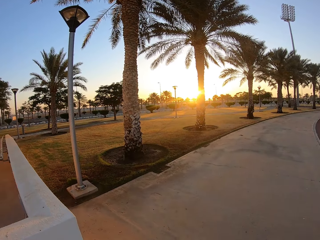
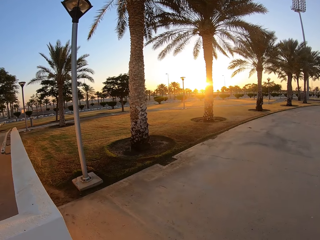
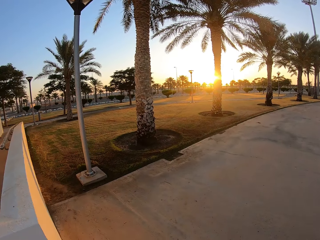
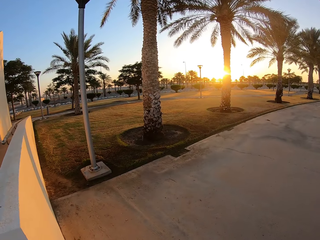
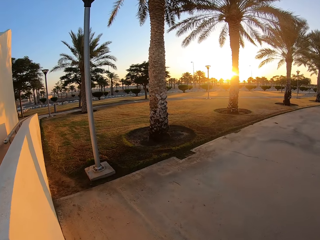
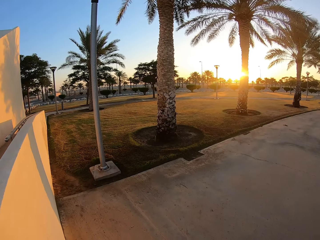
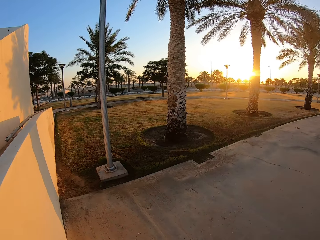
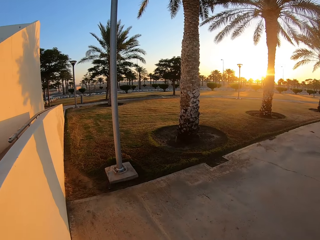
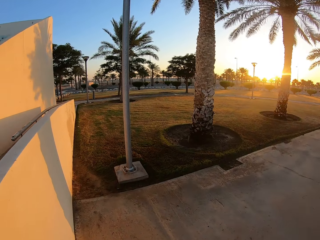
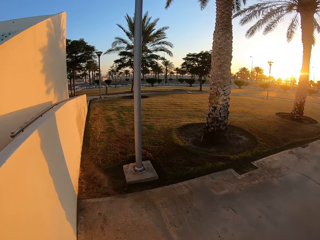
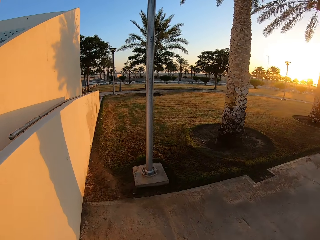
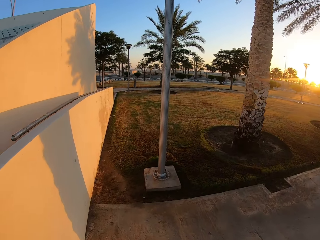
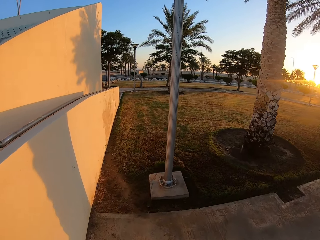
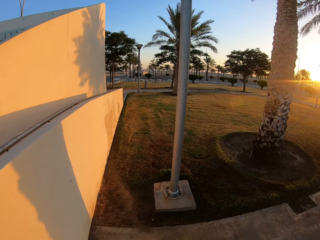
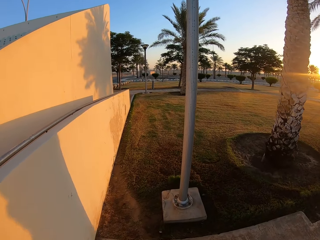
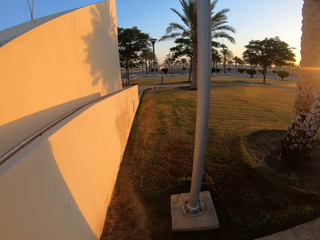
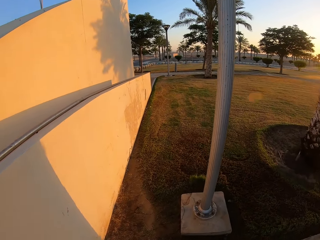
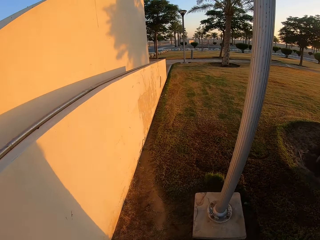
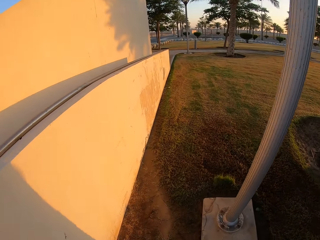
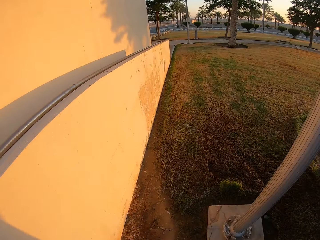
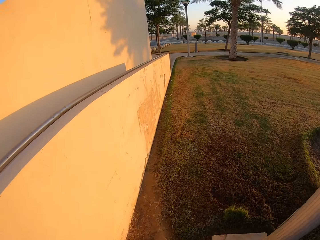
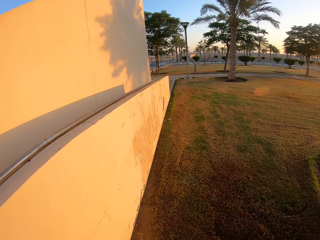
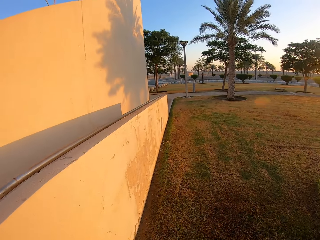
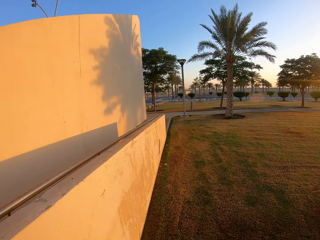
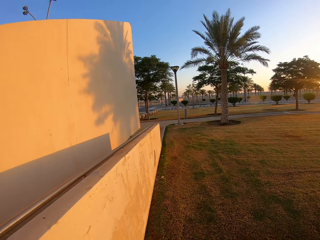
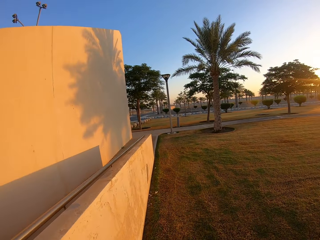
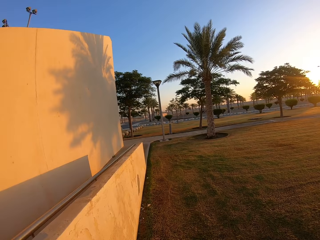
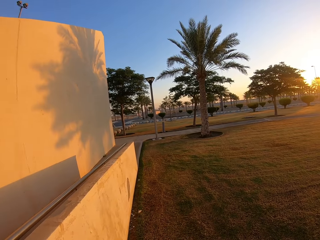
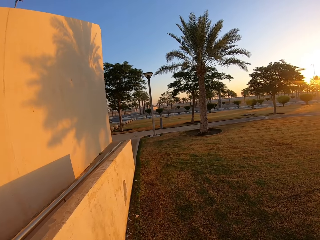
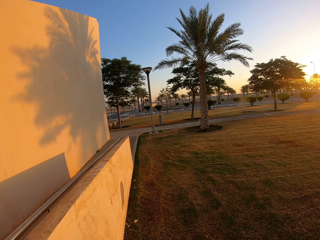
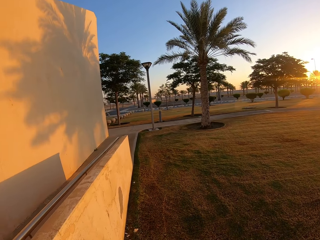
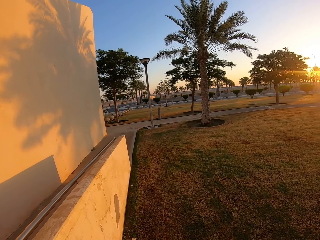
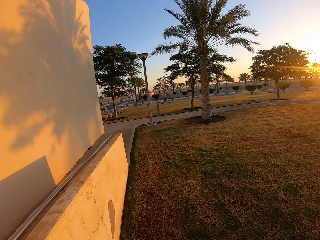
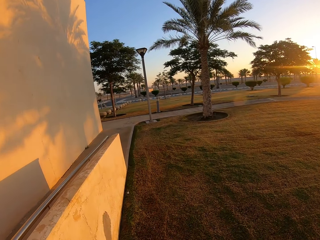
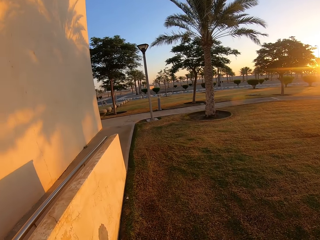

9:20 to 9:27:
The camera wearer walks around the stadium.

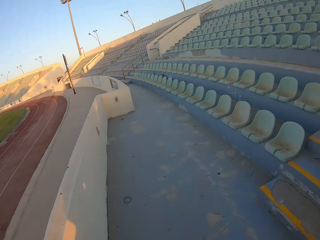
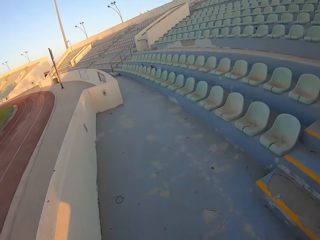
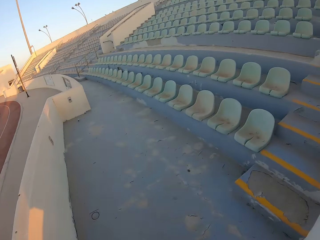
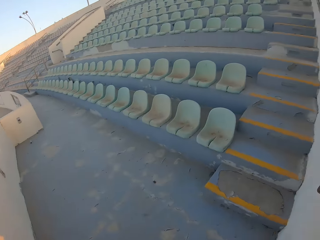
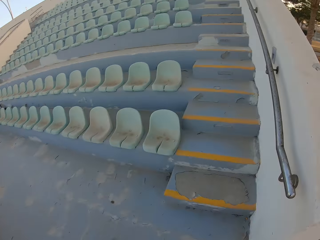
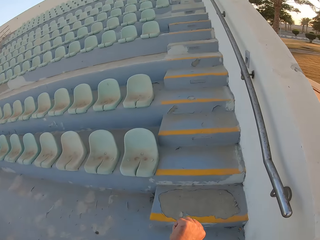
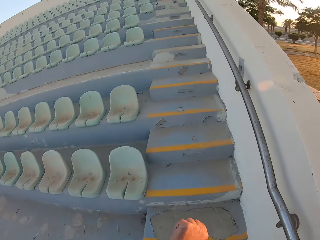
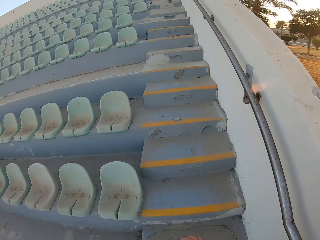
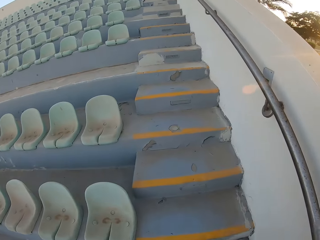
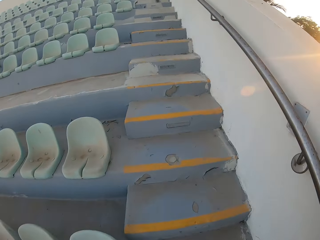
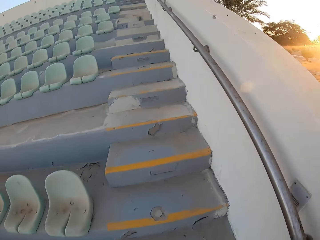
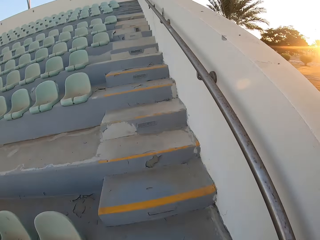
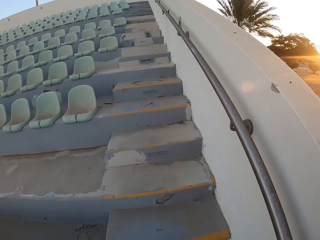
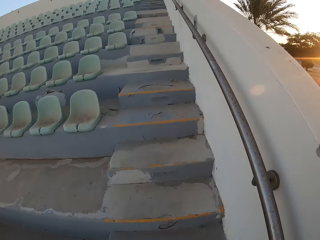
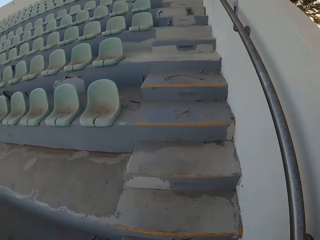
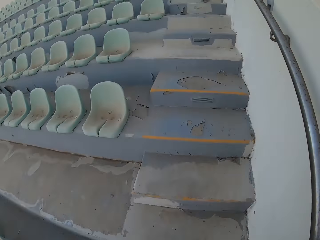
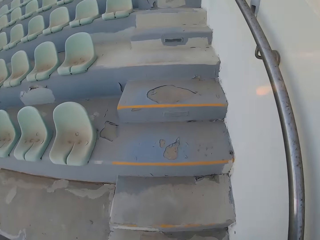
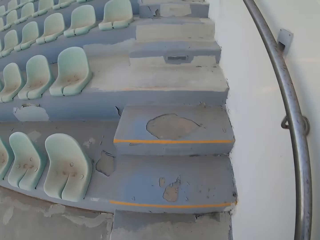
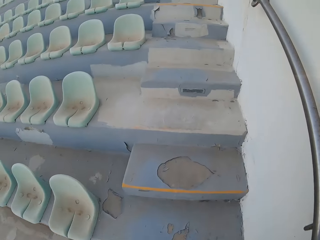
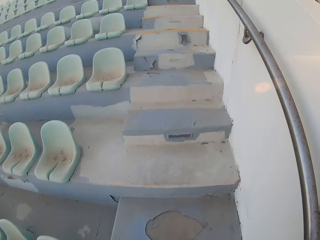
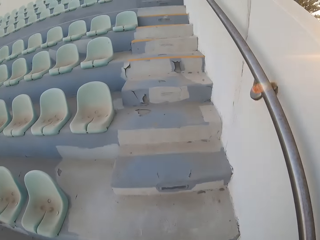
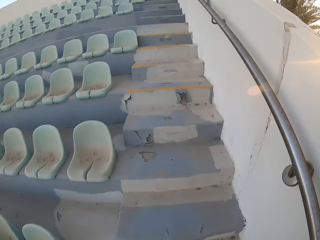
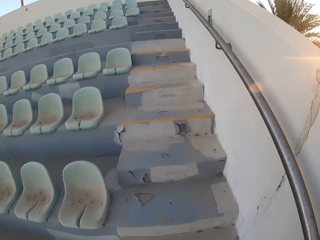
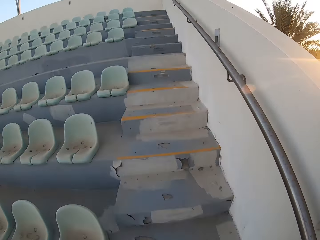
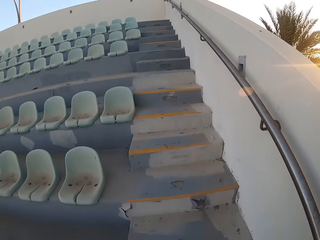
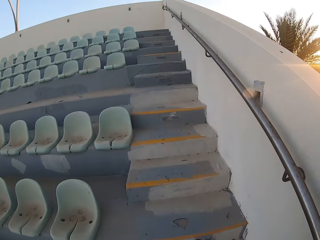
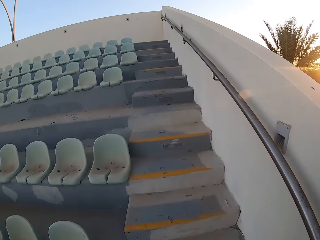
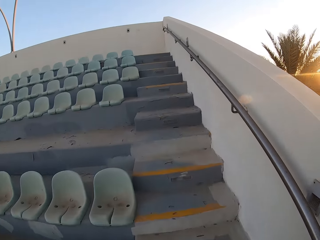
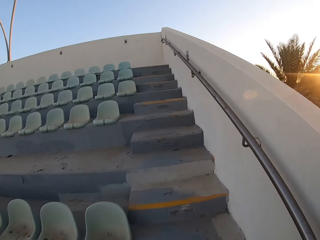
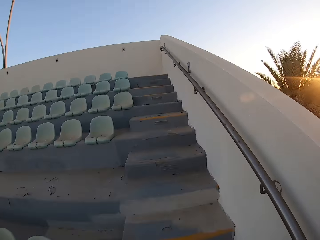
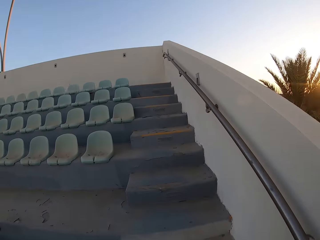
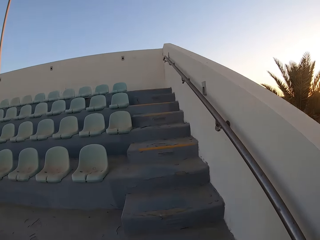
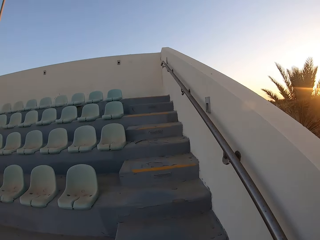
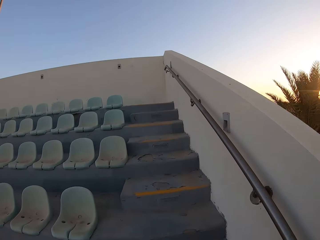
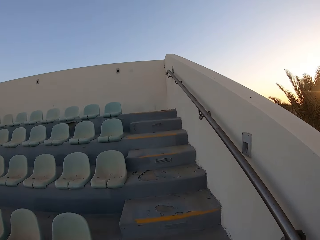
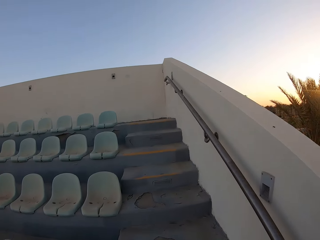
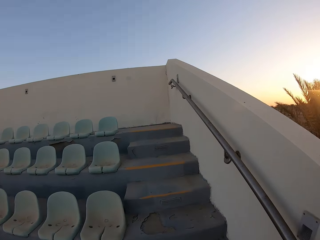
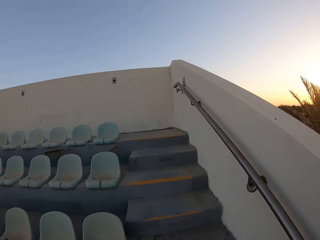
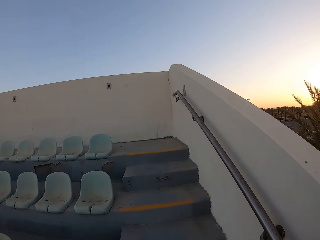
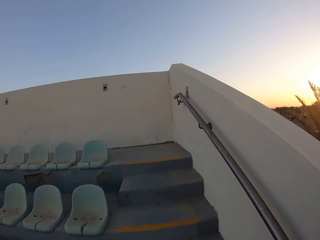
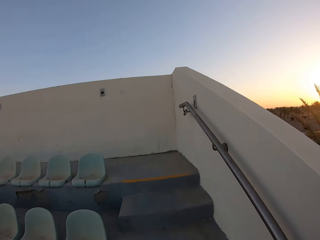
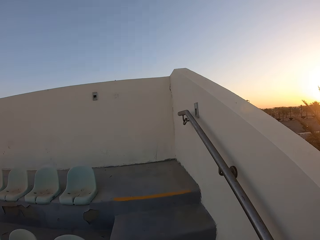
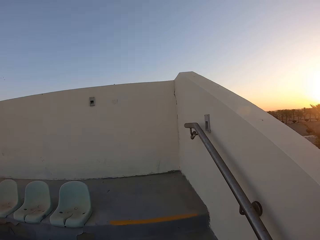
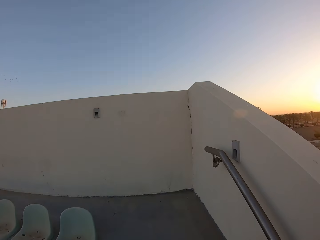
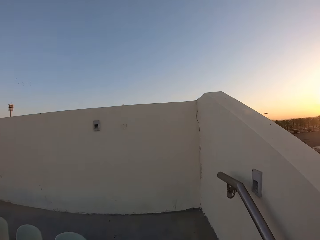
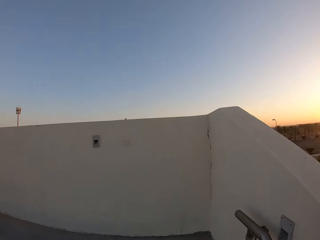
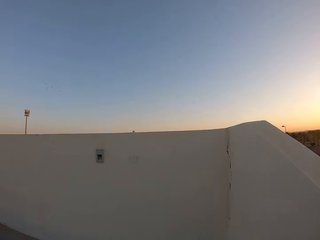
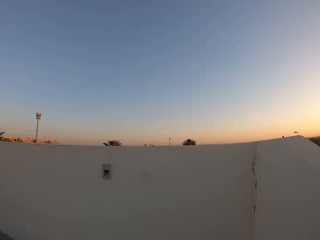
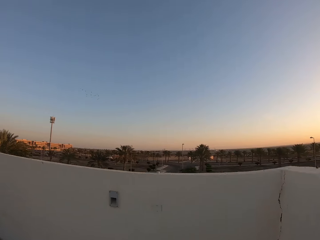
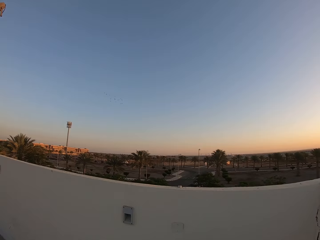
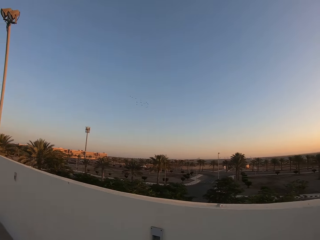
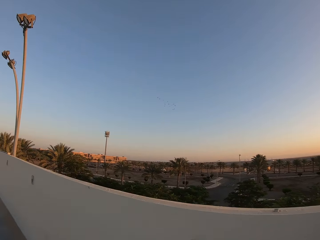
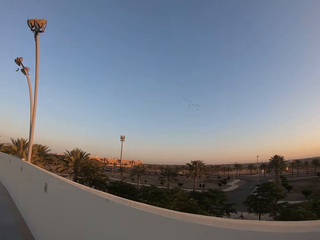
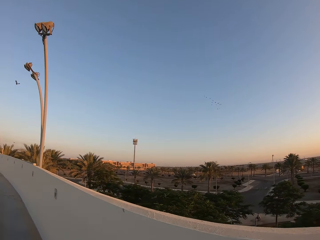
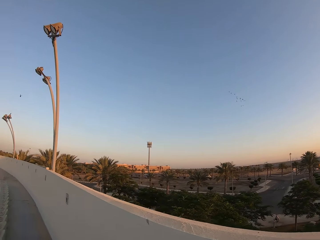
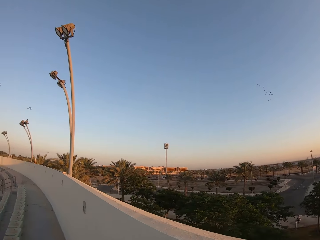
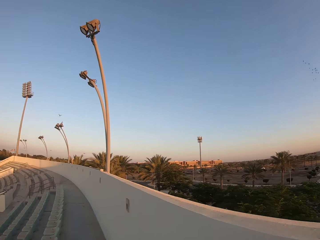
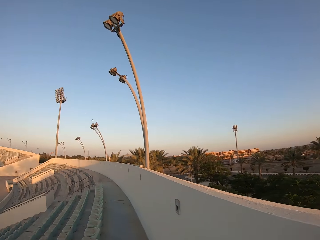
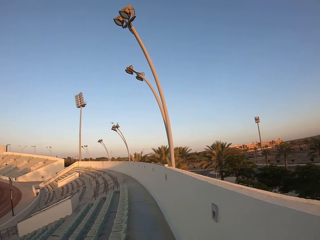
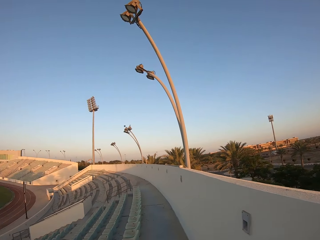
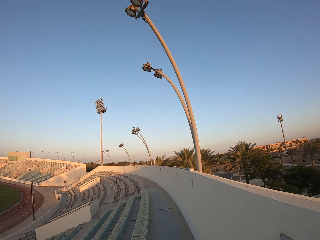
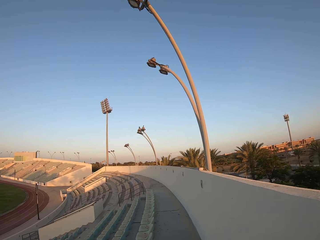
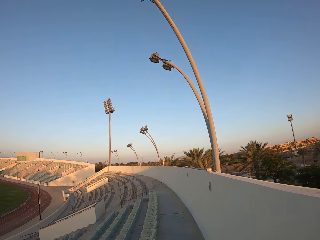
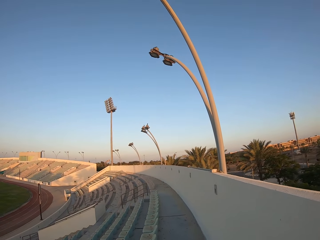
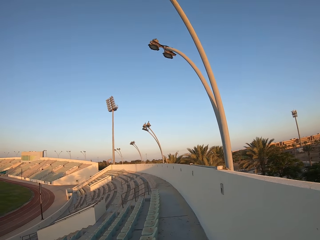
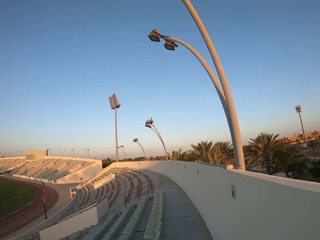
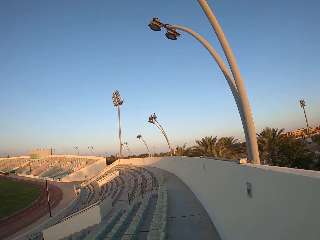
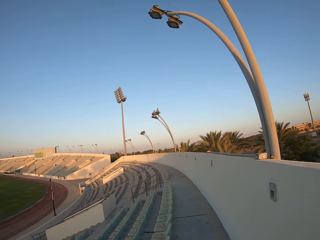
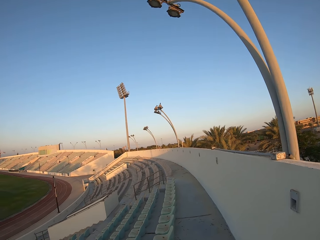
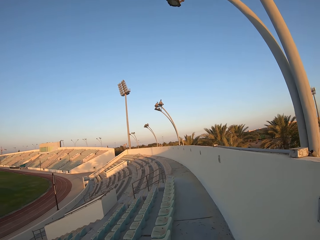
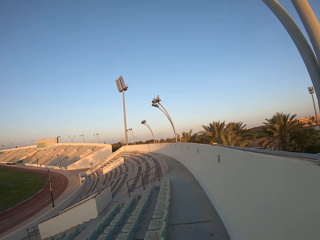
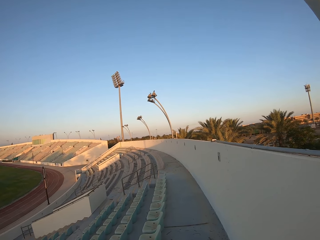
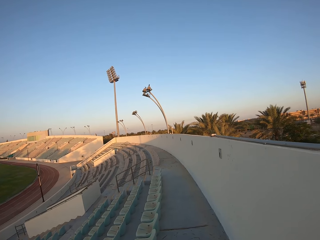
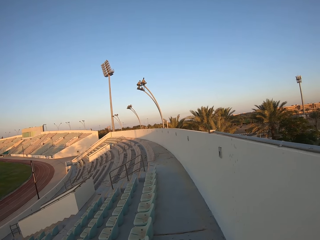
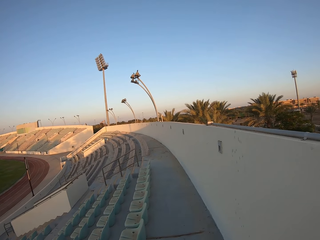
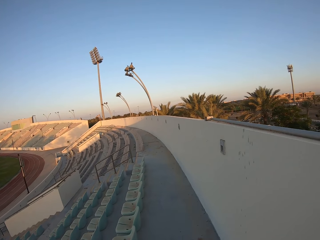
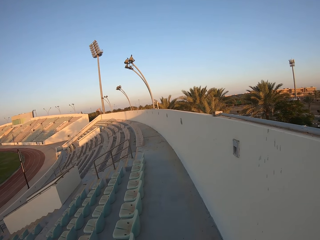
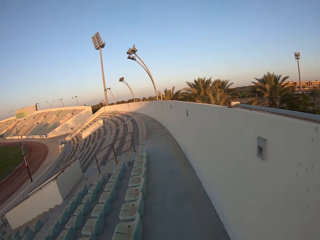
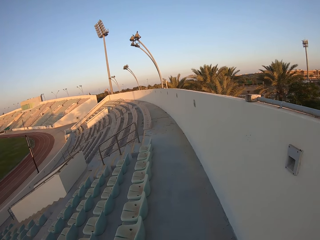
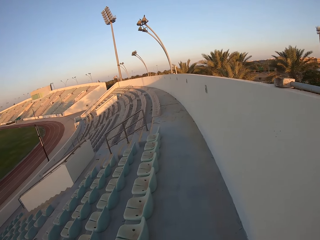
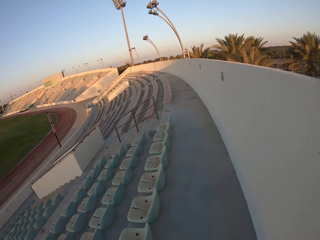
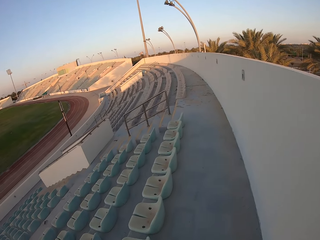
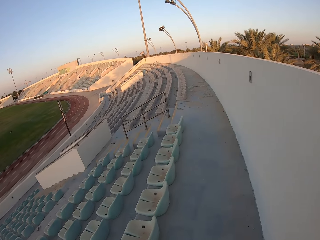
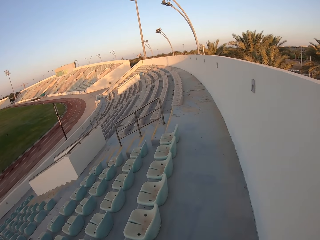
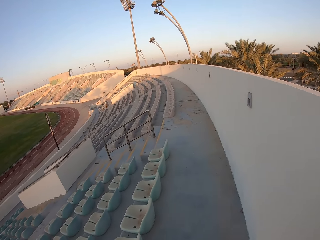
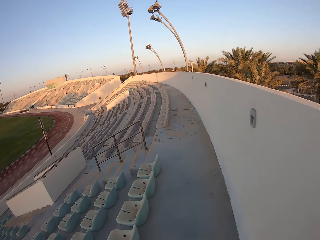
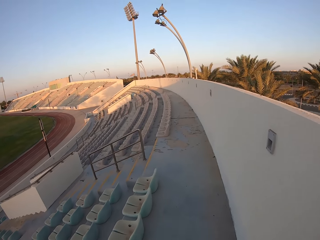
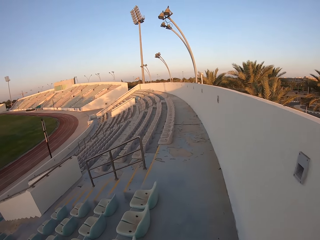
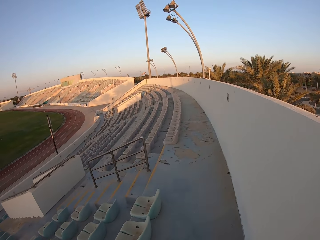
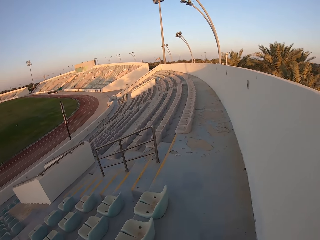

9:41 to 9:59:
The camera wearer jogs up the stairs. They walk around the stadium.
